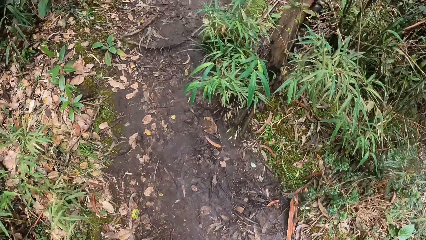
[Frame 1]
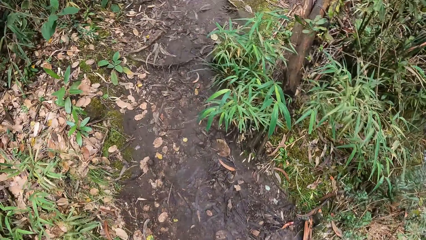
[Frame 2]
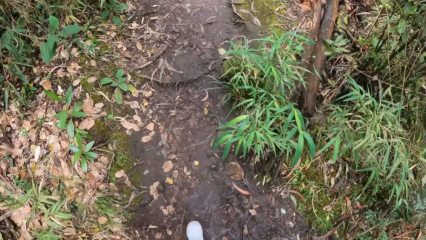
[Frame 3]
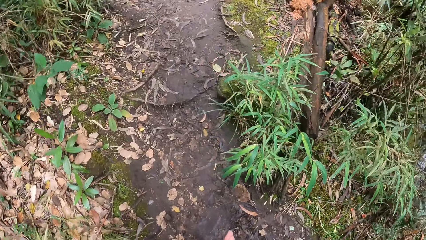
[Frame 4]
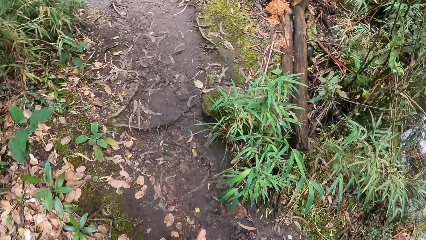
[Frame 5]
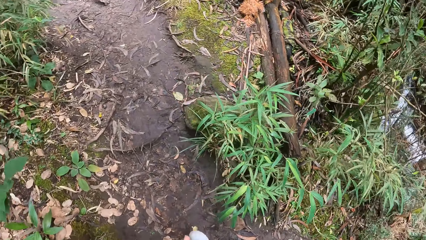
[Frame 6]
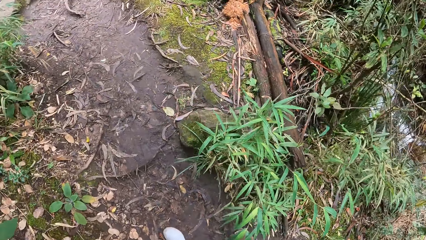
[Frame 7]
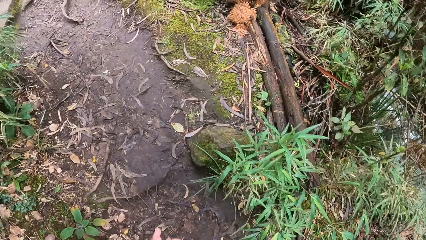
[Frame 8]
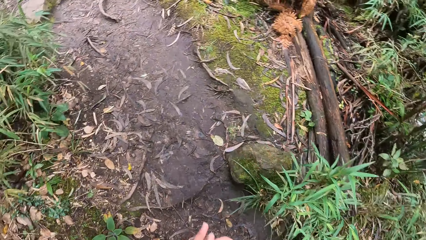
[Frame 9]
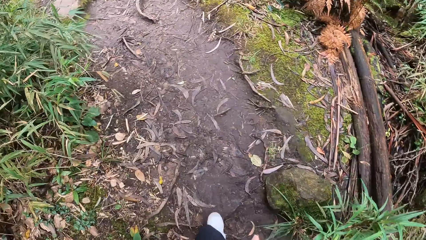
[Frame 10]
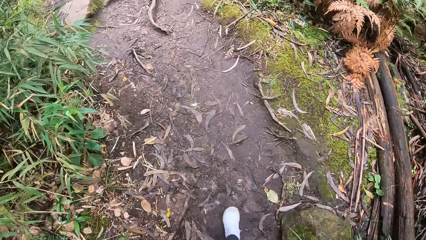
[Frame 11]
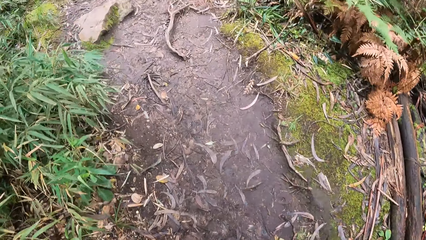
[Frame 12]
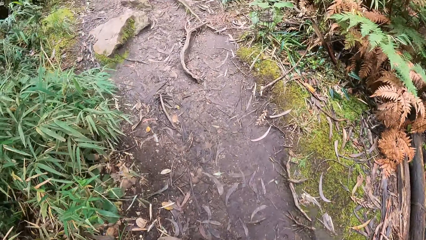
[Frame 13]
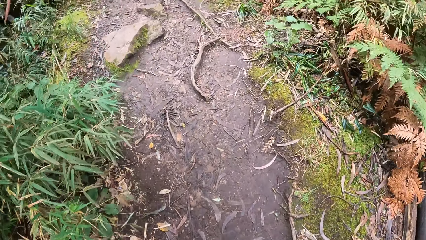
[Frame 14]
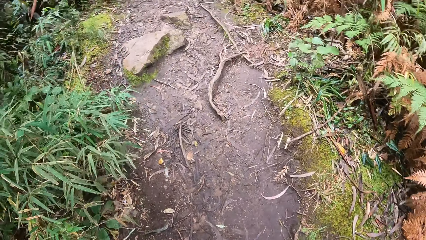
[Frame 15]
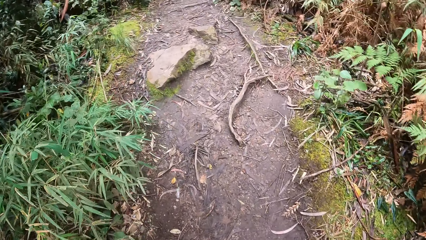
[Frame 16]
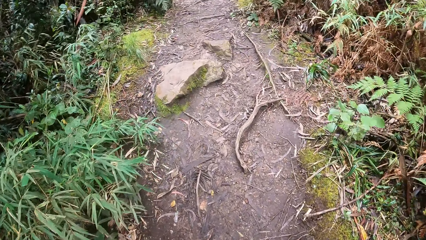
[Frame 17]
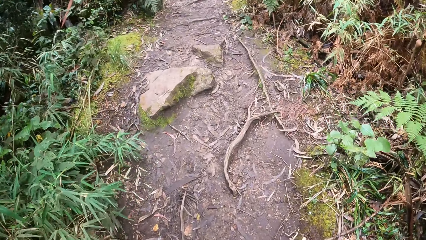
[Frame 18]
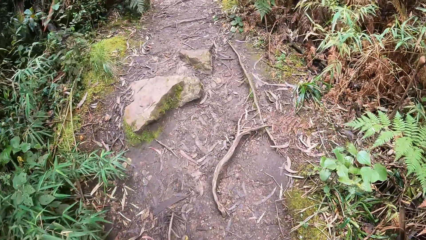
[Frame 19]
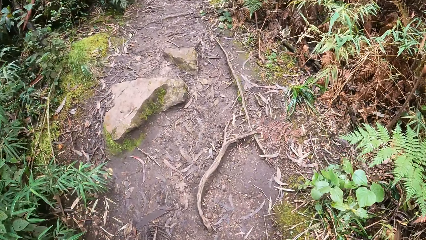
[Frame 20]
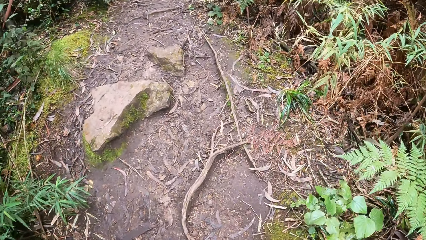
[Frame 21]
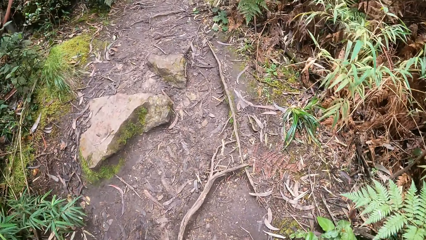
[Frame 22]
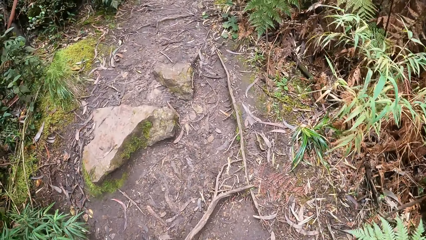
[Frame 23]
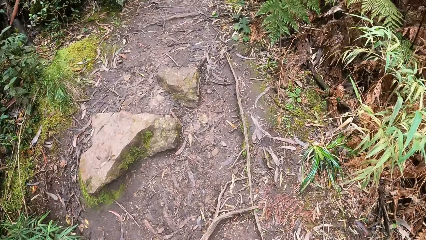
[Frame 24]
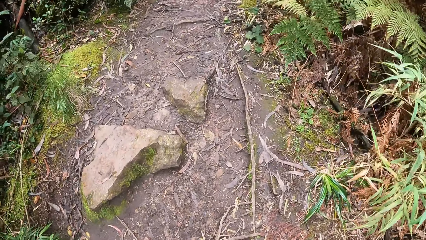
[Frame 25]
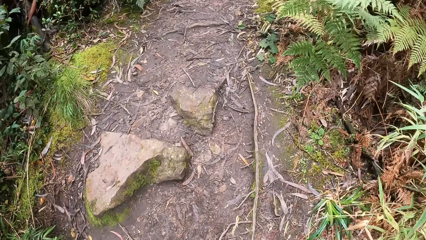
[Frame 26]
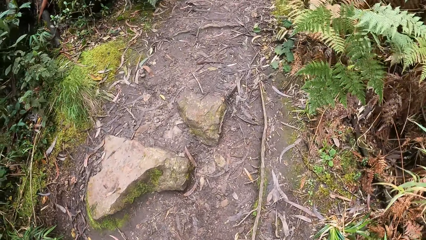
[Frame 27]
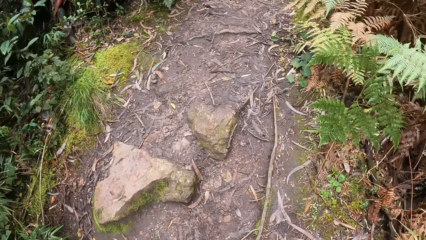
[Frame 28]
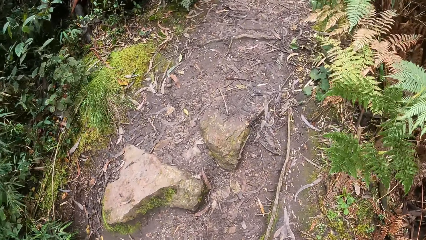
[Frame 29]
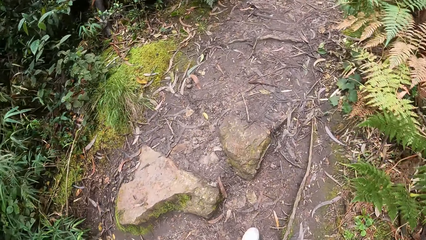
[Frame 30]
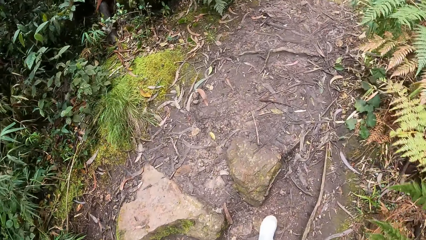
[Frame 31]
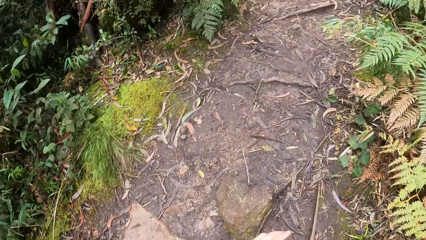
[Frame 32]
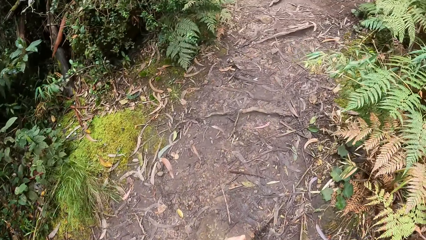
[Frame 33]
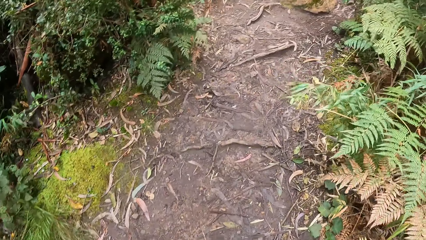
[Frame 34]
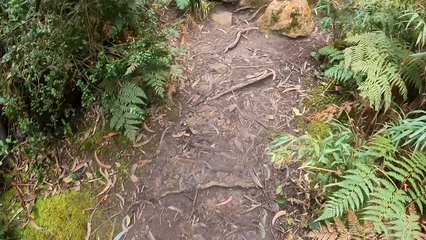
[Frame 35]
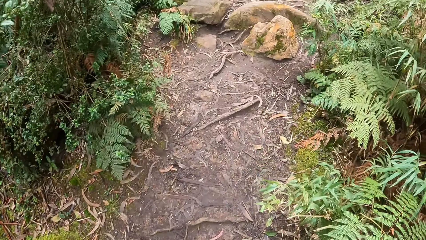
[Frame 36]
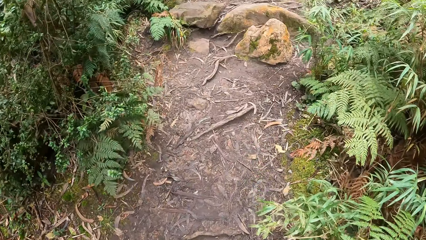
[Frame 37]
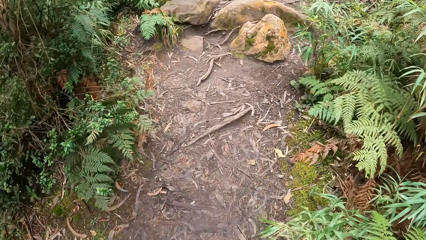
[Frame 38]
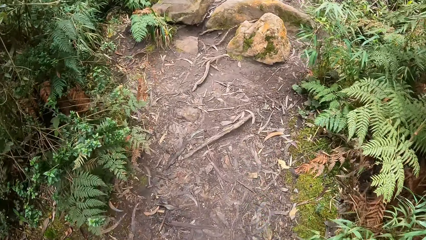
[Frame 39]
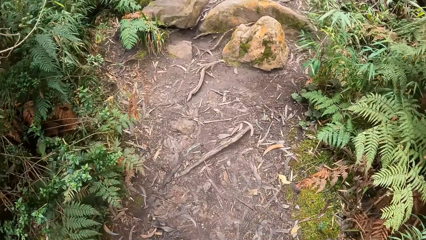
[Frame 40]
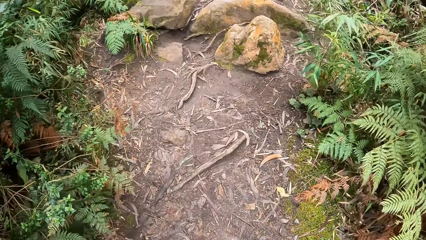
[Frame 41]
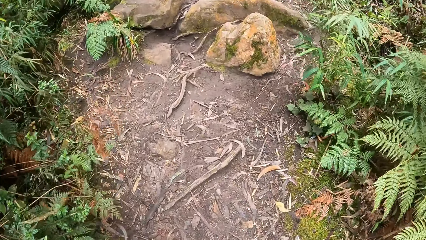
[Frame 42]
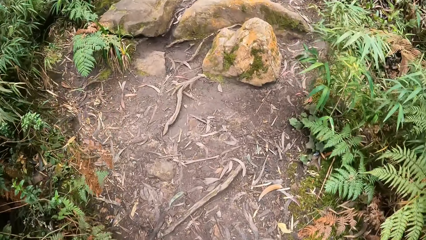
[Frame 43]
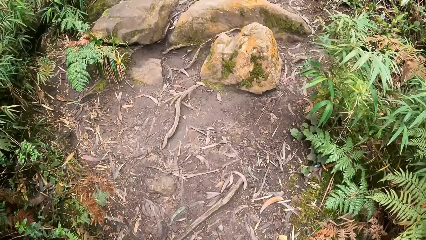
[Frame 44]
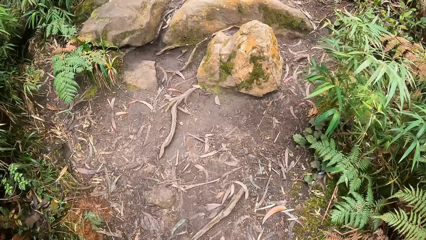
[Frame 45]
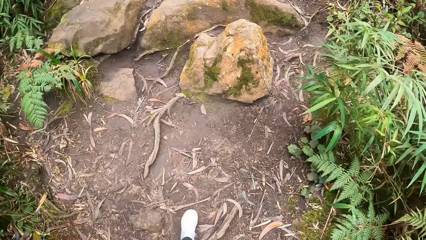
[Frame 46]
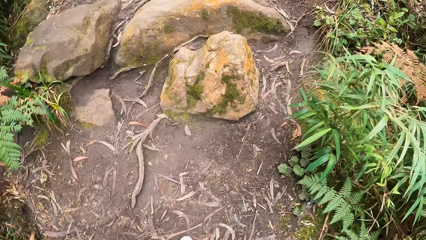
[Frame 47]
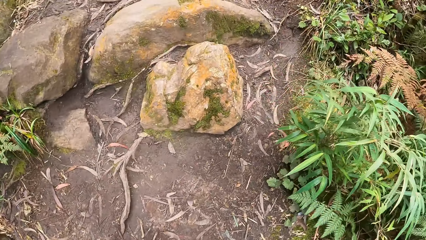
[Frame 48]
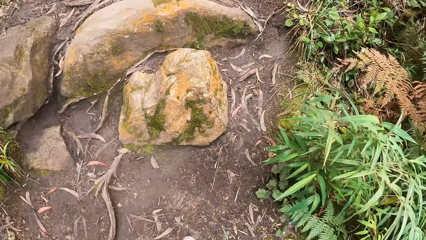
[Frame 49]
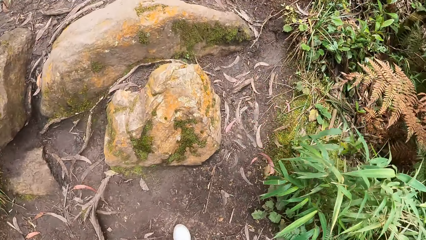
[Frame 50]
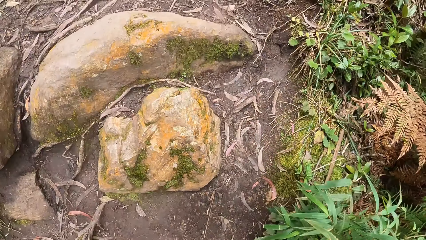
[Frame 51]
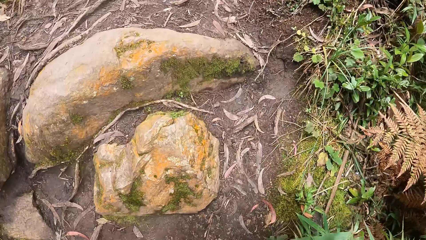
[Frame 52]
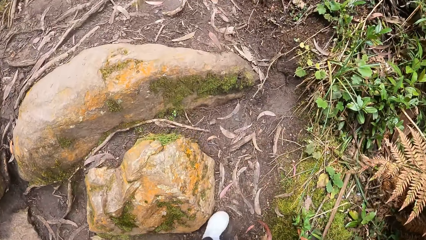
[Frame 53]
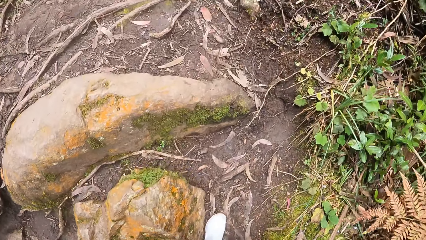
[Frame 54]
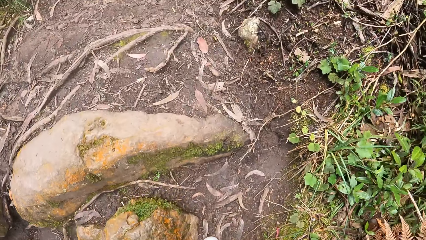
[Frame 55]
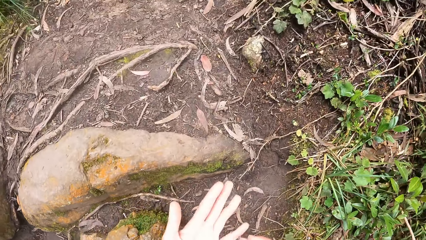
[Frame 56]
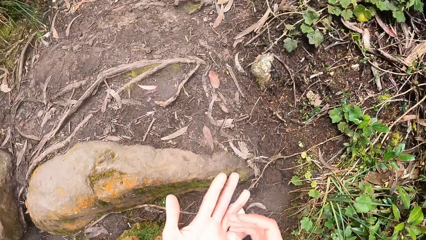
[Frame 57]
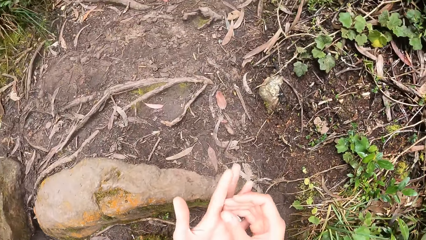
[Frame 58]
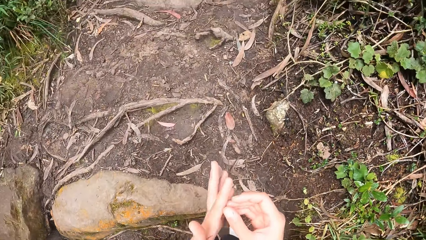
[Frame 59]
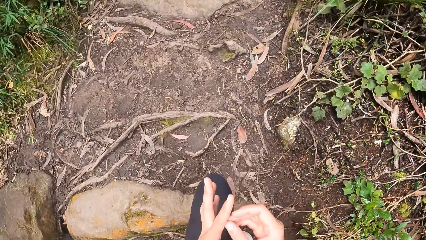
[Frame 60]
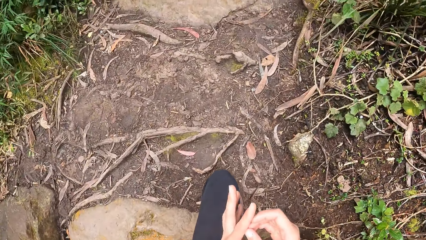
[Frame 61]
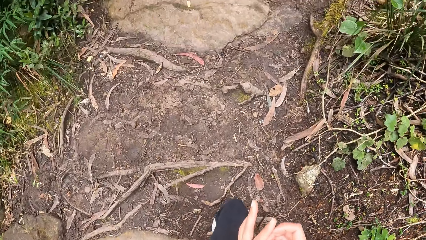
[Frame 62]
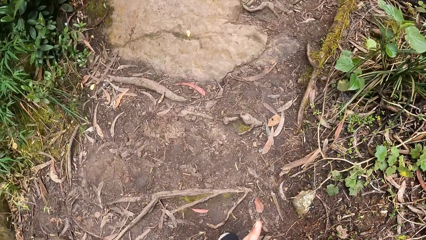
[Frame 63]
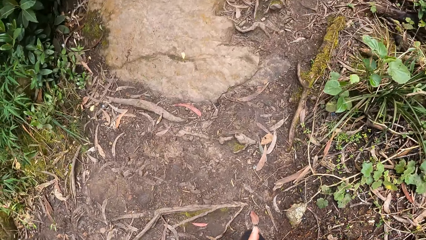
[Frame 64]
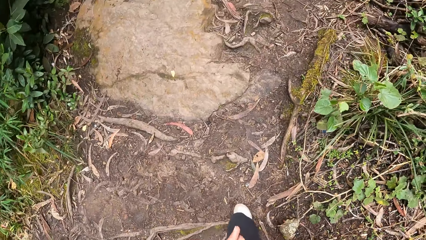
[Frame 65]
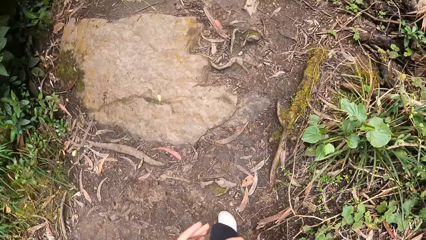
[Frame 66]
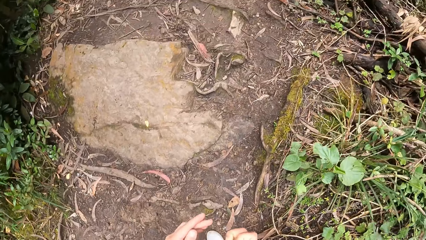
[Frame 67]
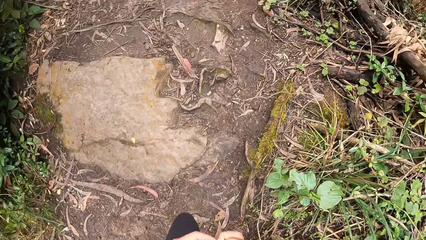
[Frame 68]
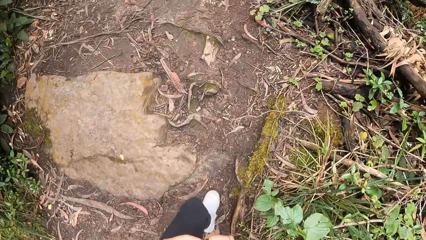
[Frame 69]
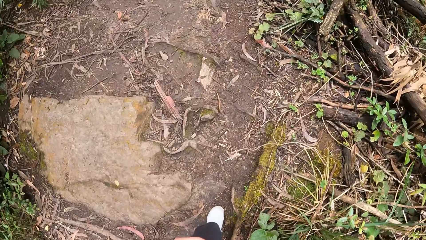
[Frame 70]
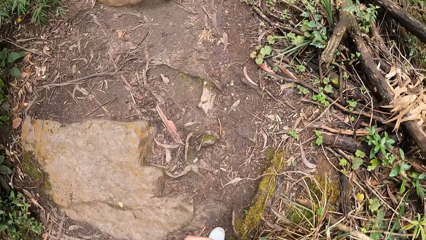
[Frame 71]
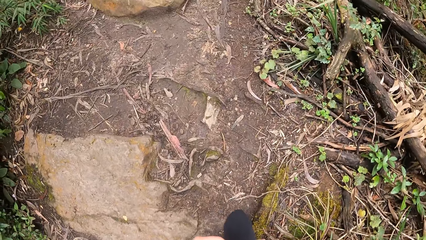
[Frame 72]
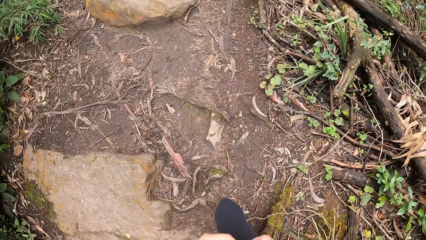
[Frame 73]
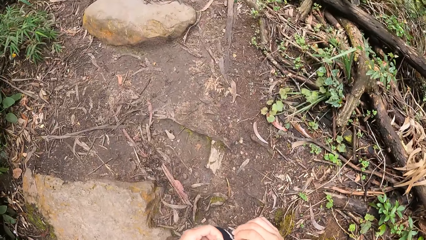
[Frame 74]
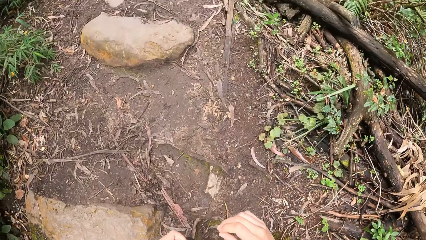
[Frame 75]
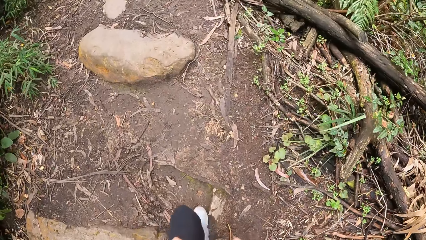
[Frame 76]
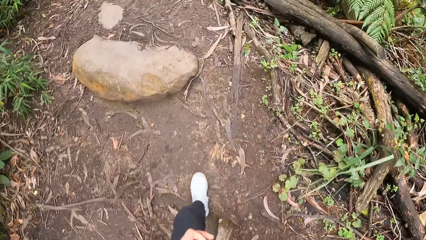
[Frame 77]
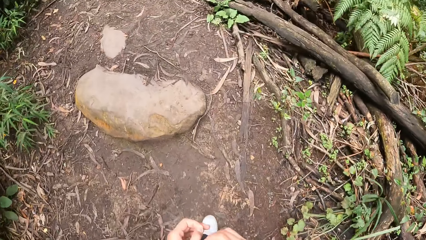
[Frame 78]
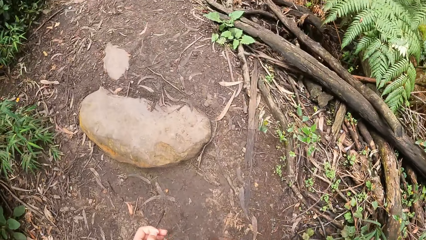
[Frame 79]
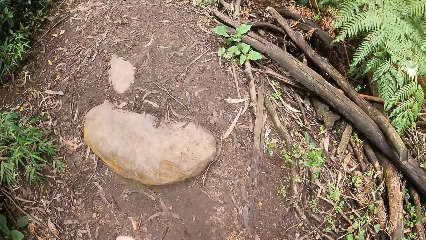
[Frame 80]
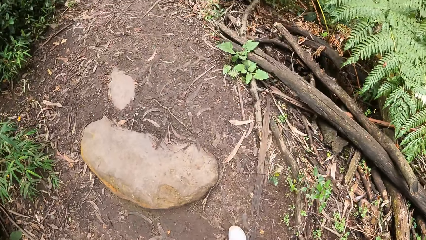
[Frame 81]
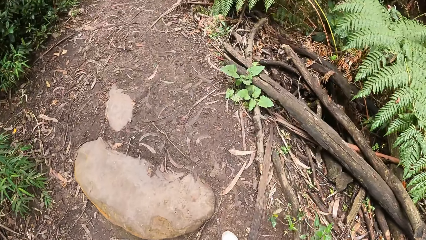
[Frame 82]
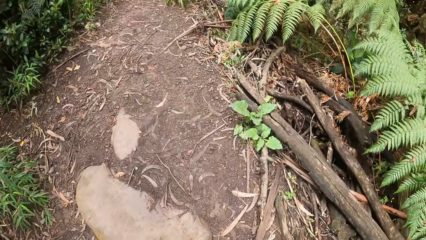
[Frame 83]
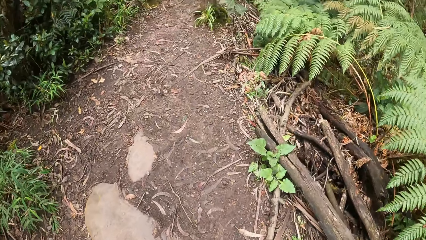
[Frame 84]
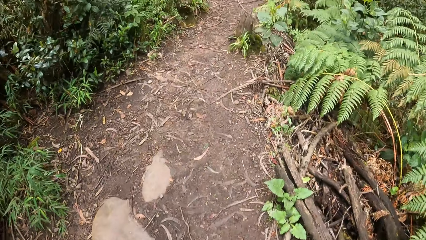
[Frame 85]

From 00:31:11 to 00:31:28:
The camera wearer examines her hands.
